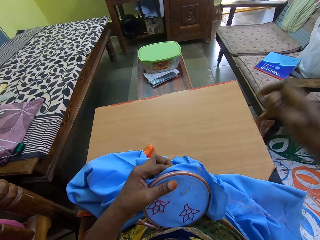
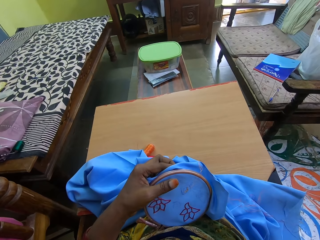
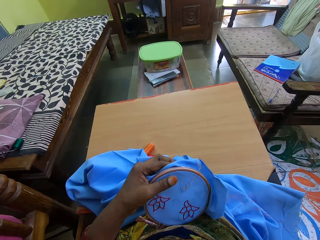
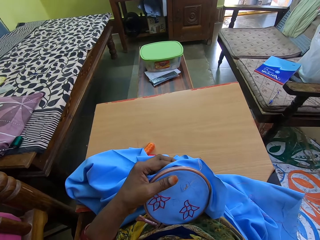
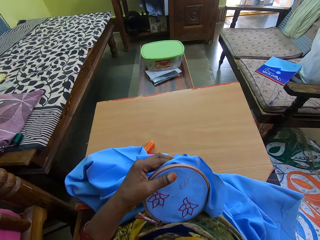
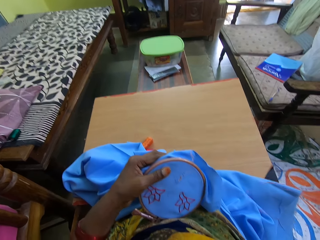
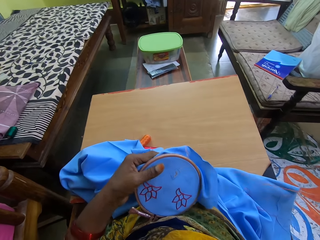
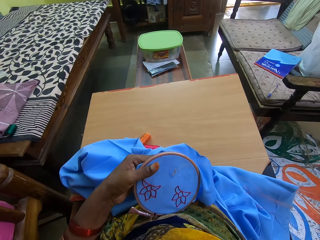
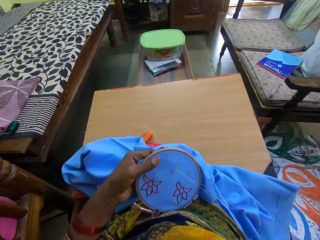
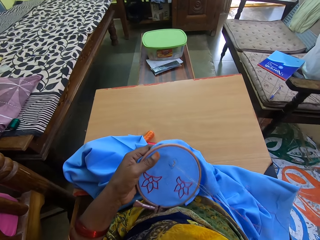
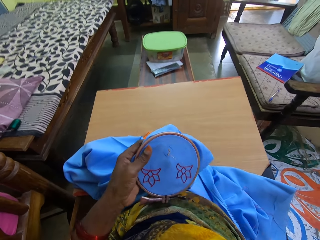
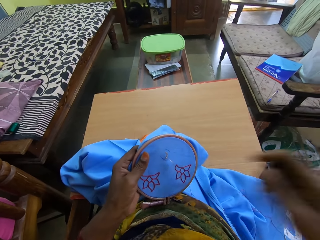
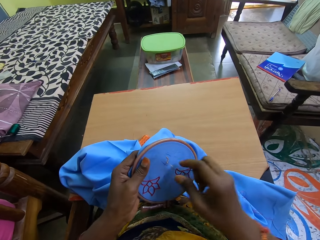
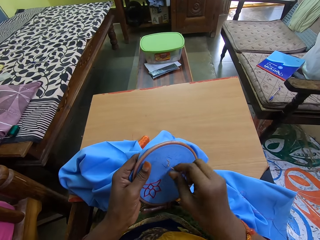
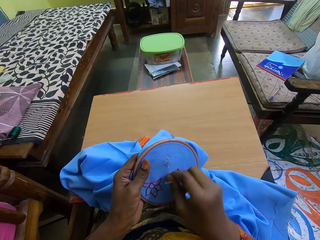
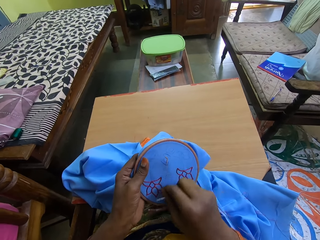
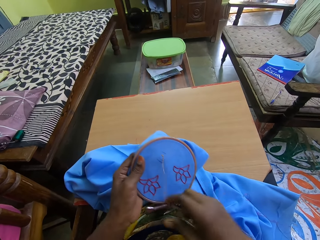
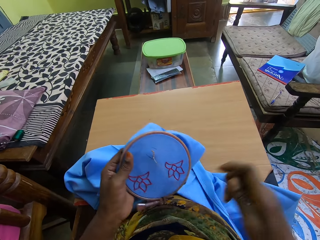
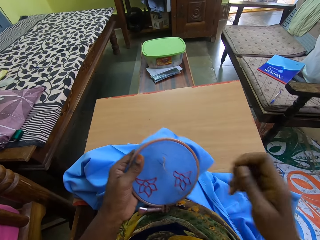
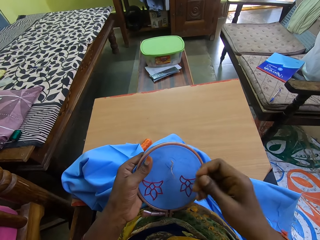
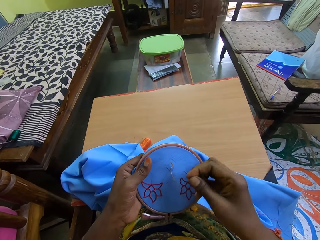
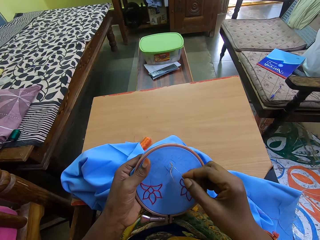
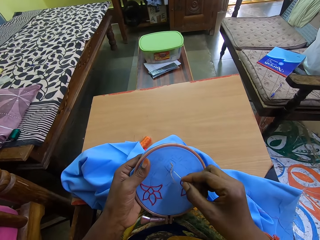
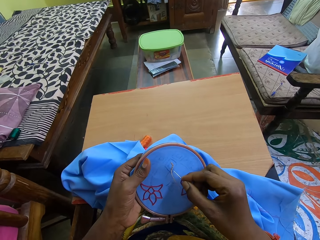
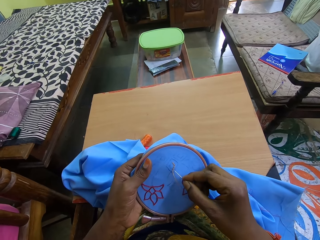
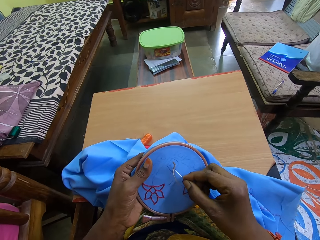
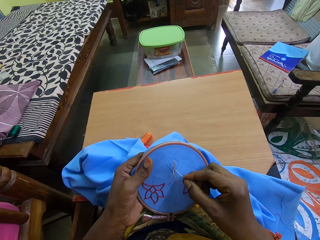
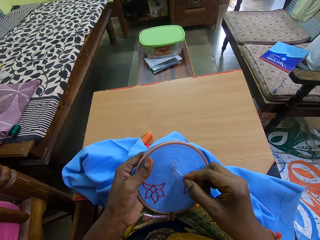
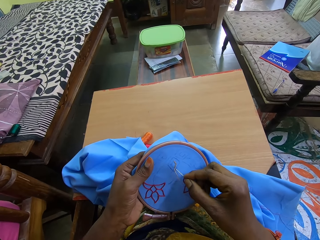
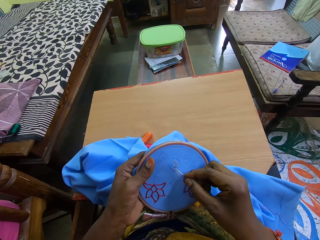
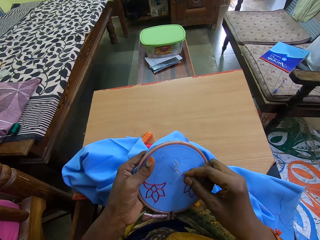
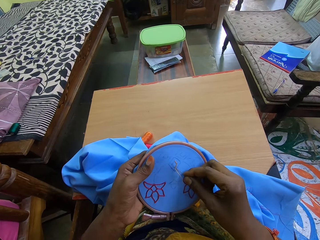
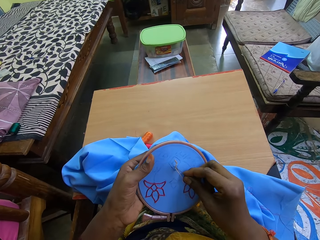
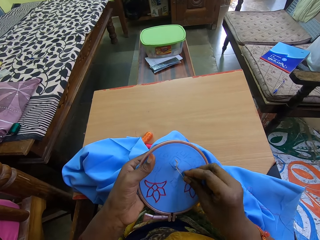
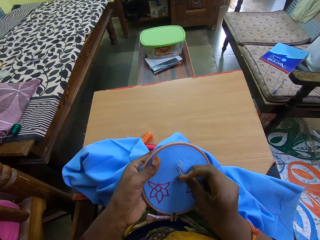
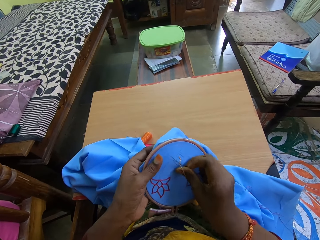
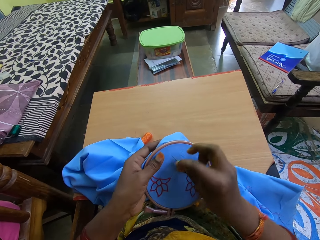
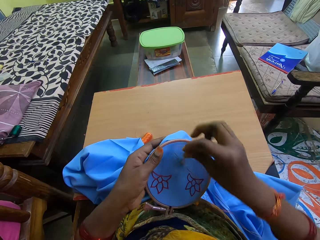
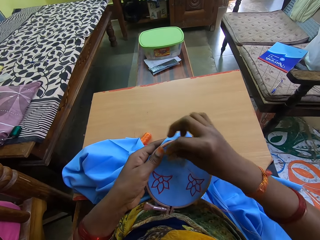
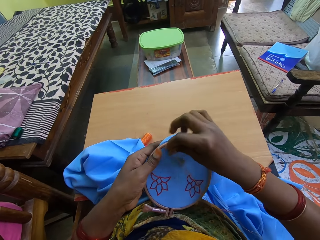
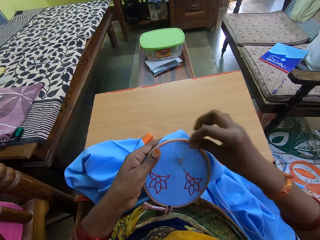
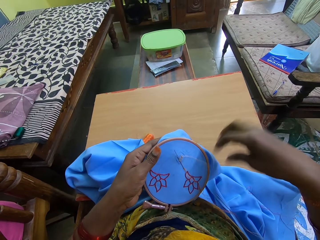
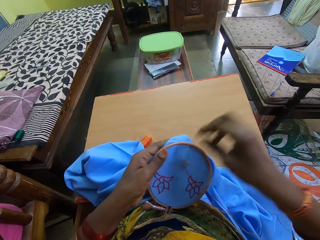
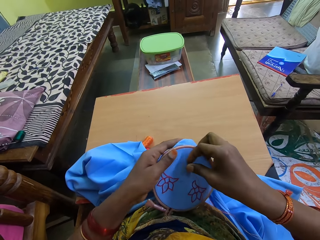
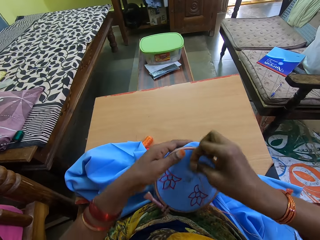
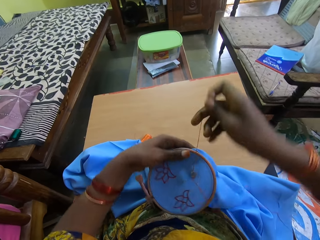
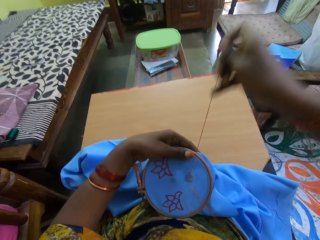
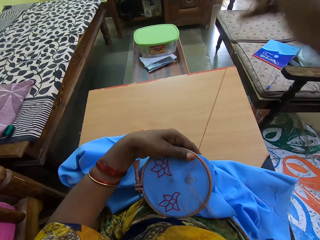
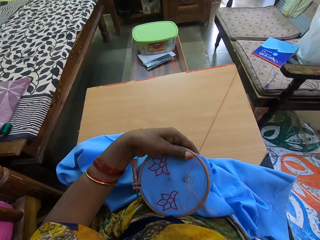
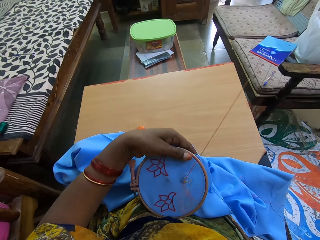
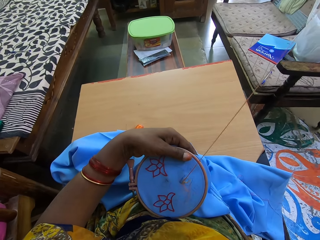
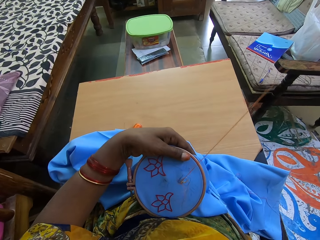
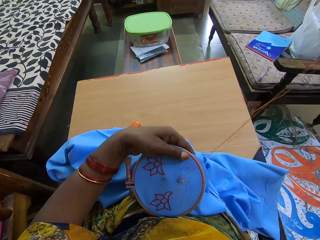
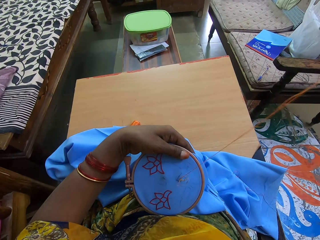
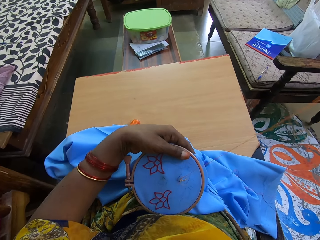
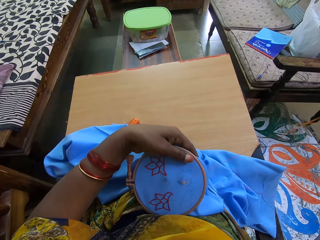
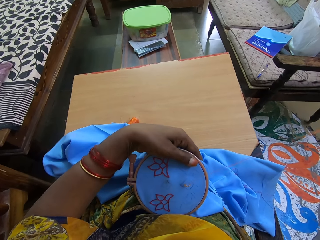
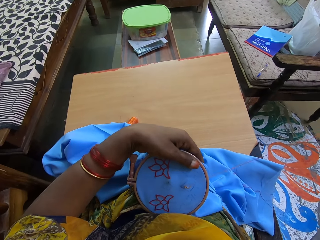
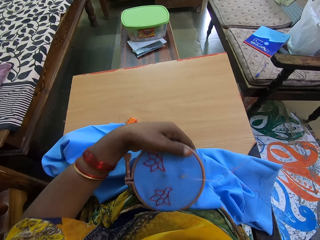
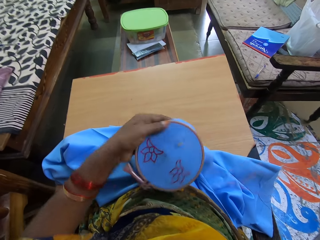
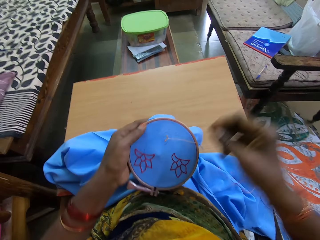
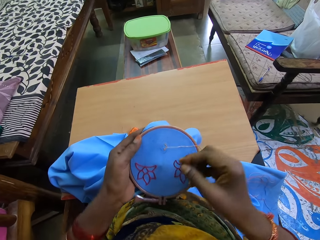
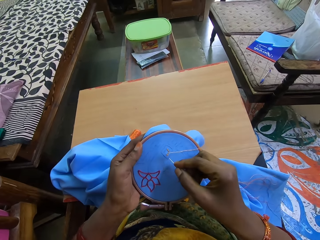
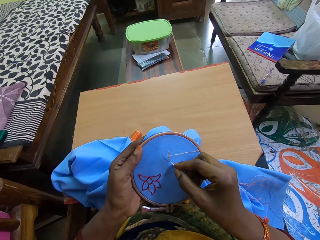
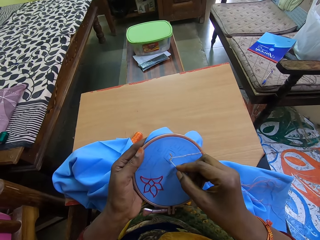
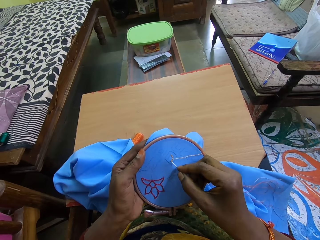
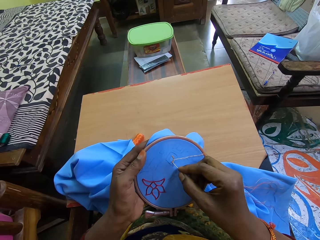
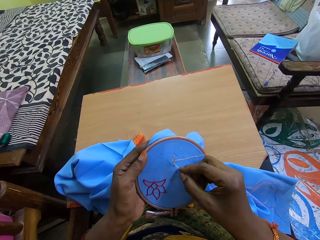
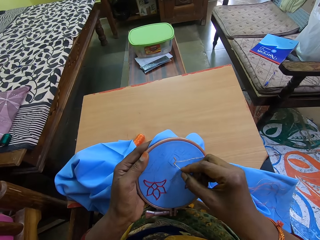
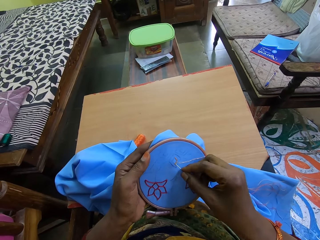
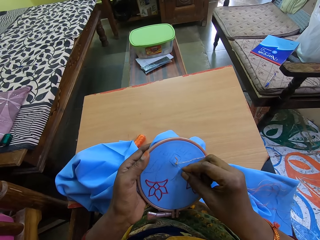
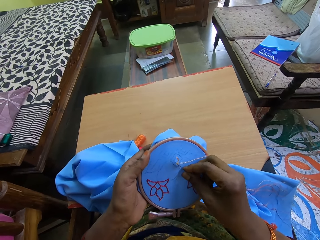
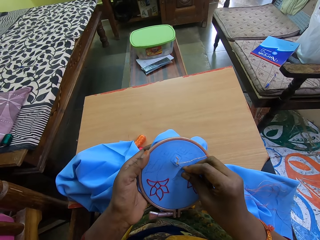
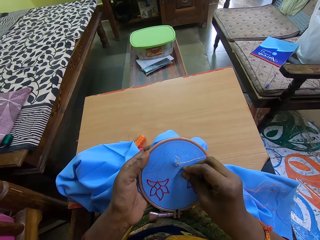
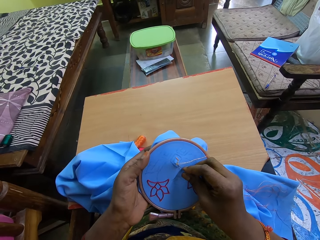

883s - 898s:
The camera wearer lifts her right hand. She adjusts the stitches on the blue cloth in the embroidery hoop in her left hand with her right hand. She pulls the thread on the cloth. She stitches the blue cloth in the embroidery hoop in her left hand with the needle and thread in her right hand. She inserts the needle on the cloth. She moves the thread around the needle. She rotates the seed bead embroidery.

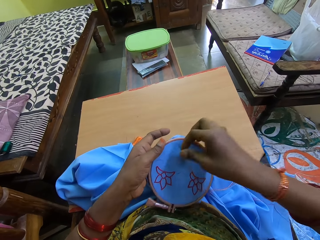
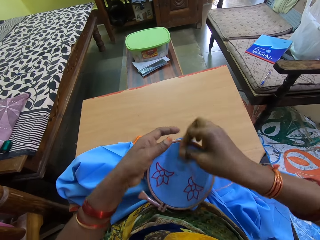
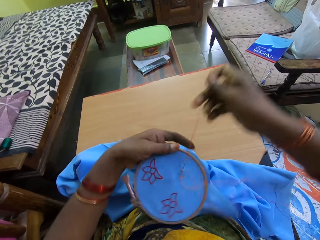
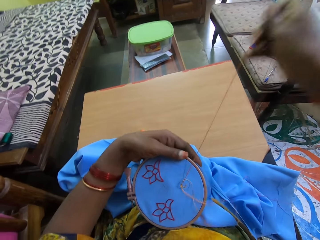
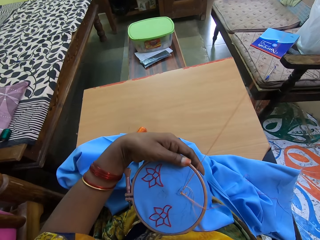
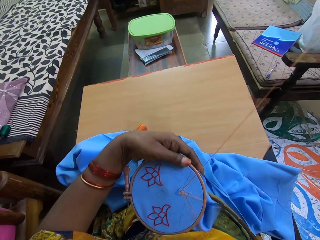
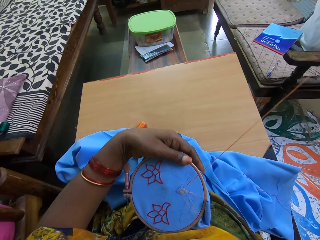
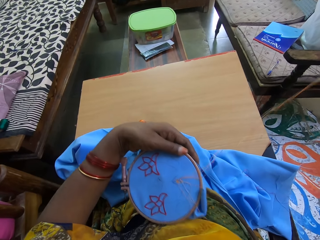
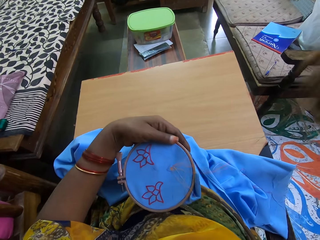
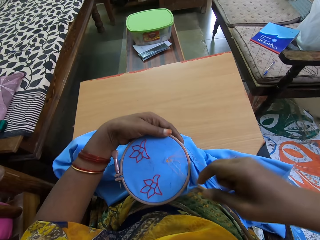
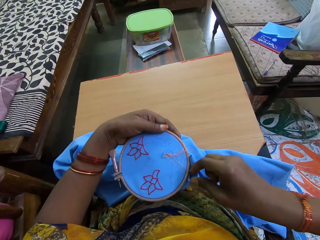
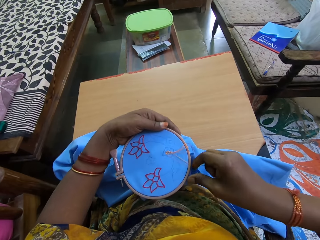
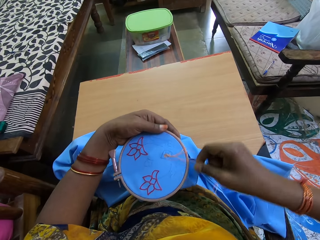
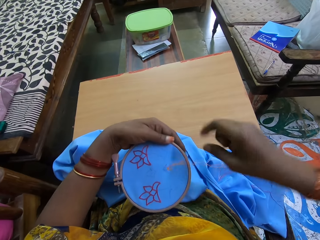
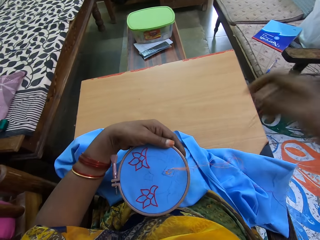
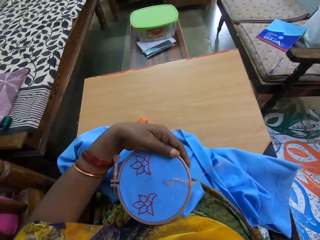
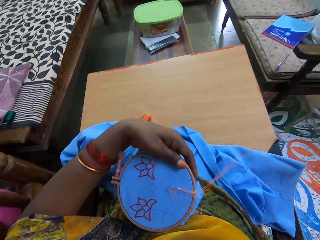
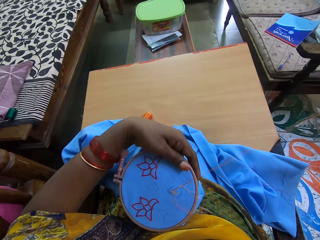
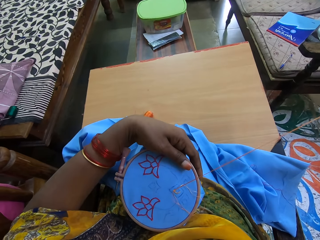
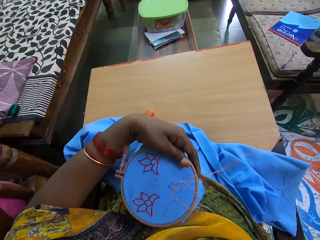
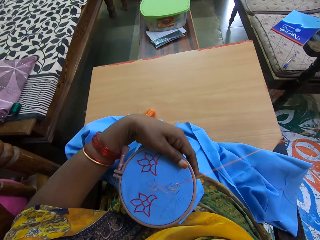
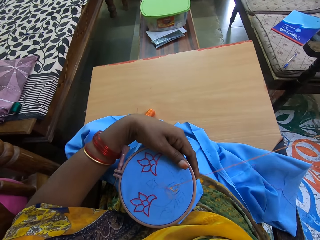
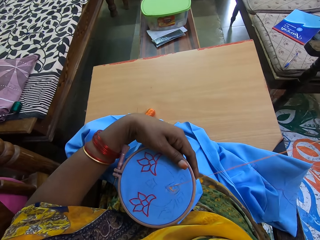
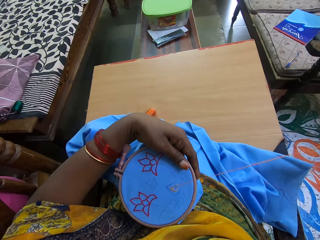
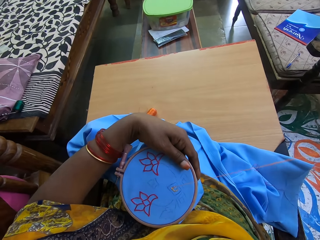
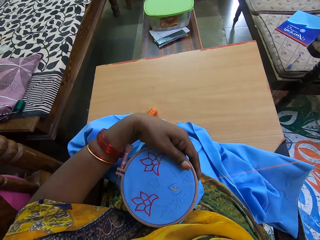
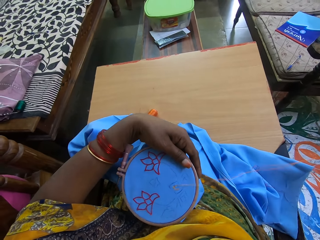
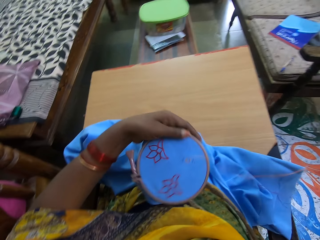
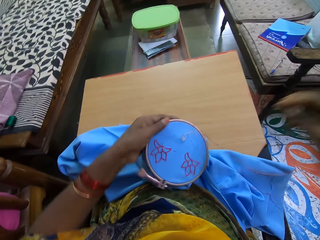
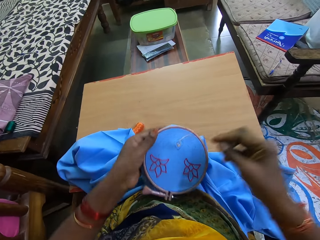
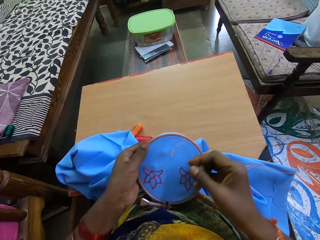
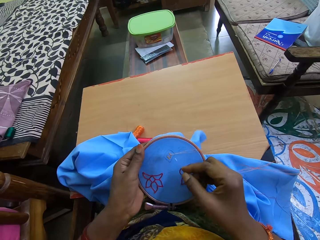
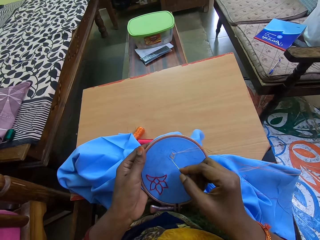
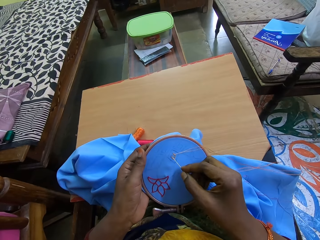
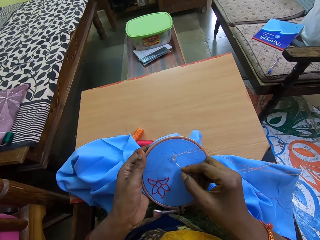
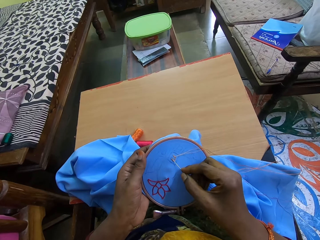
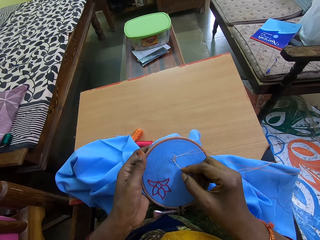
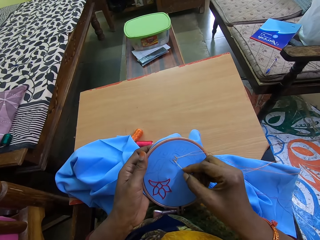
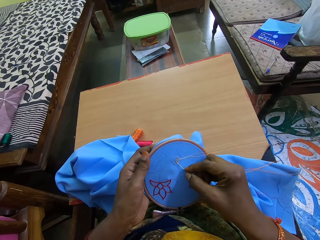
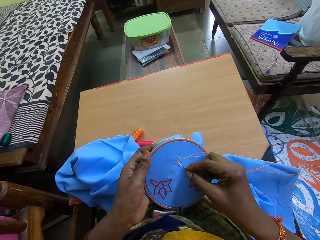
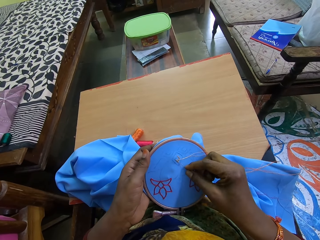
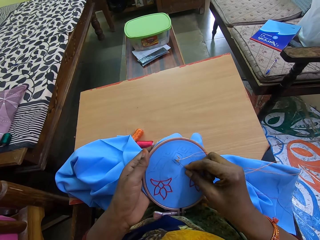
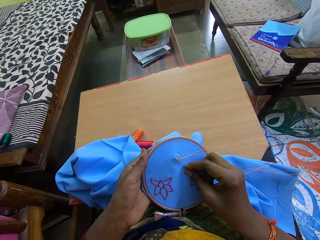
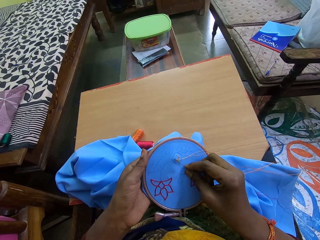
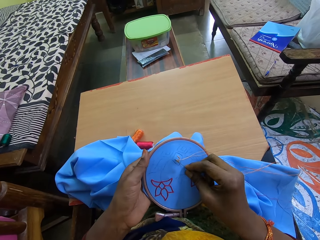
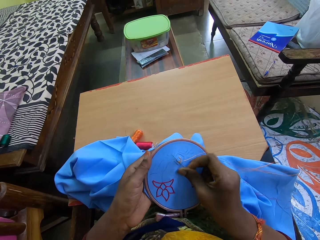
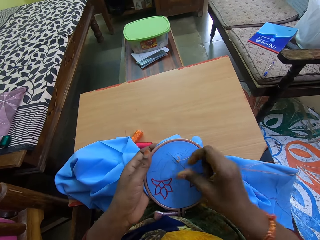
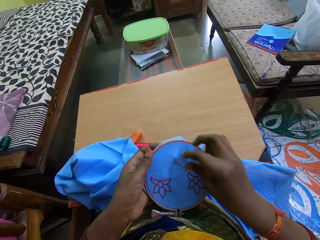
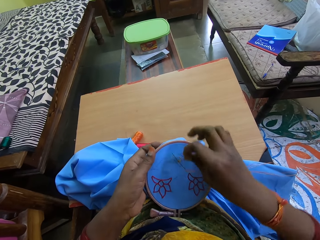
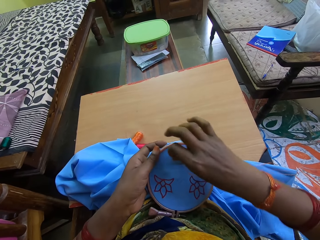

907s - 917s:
The camera wearer moves the seed bead embroidery towards the chest. They sew the seed bead embroidery.
